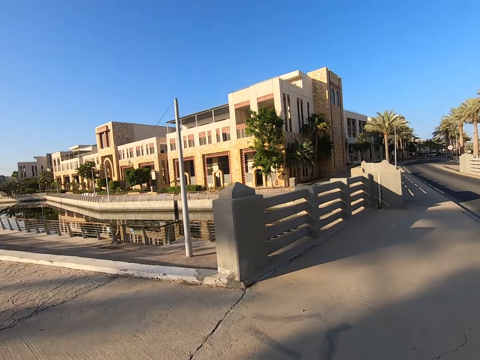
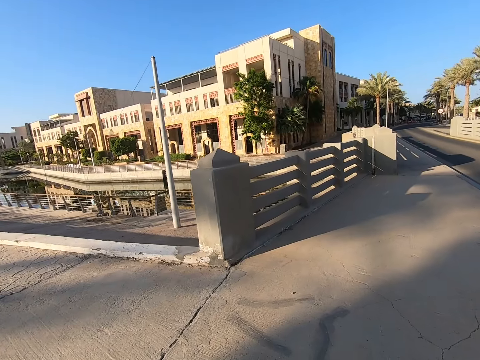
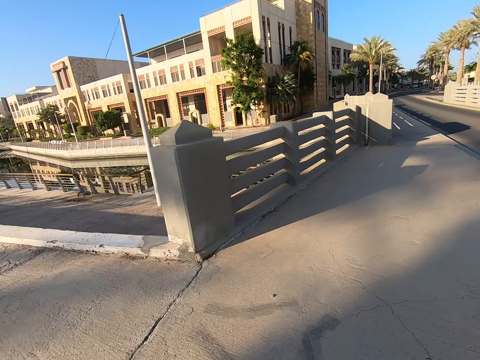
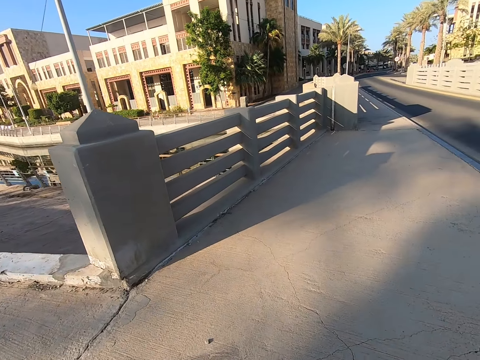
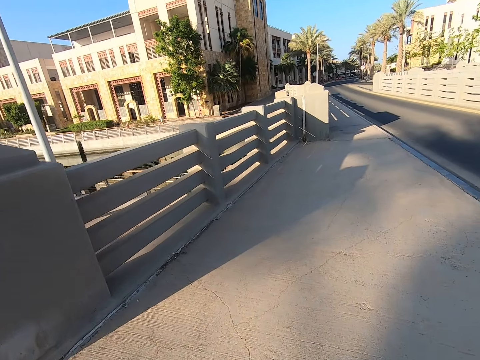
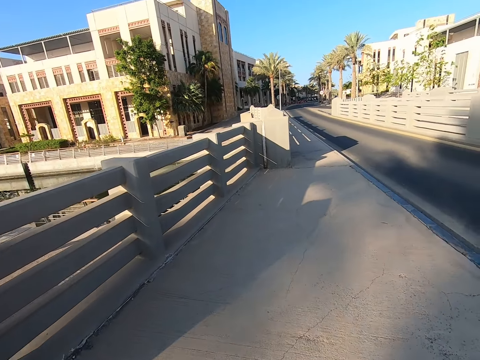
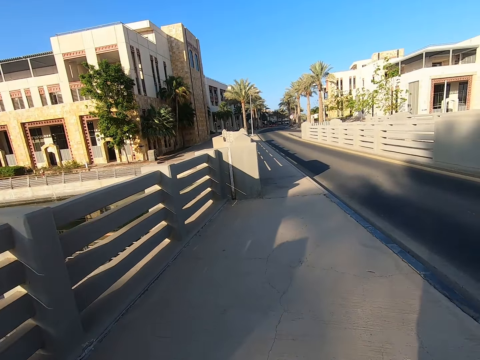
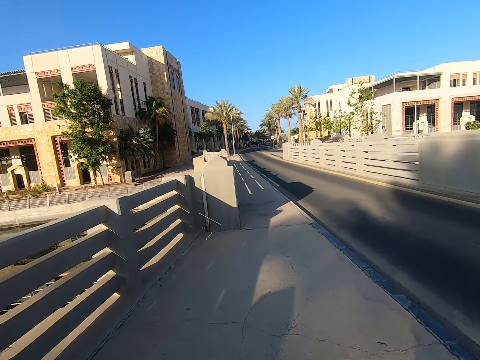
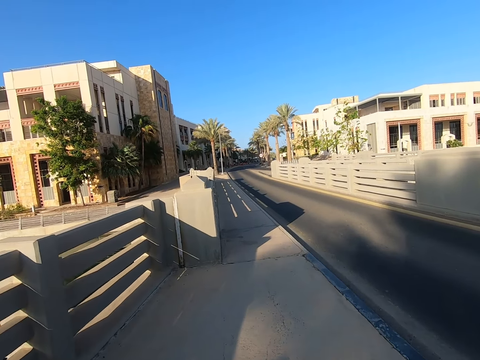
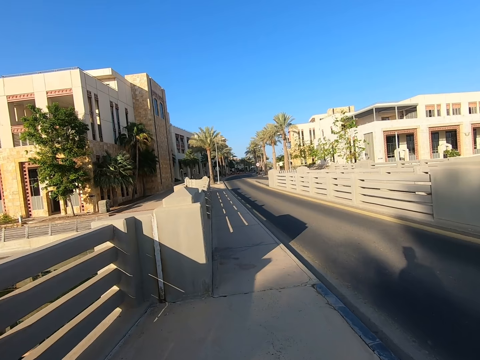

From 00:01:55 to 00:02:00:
The camera wearer walks on a sidewalk.

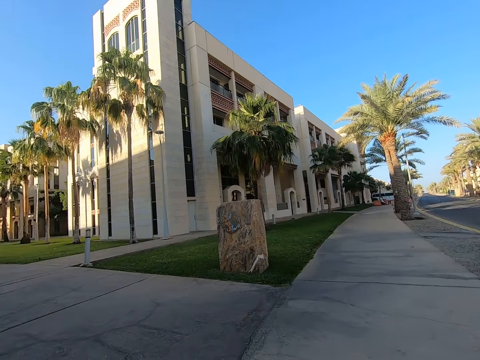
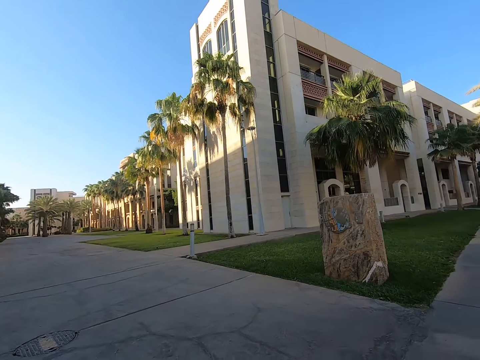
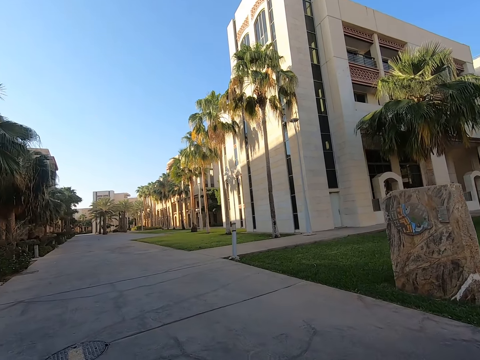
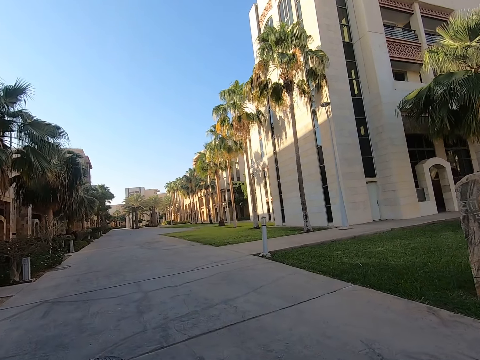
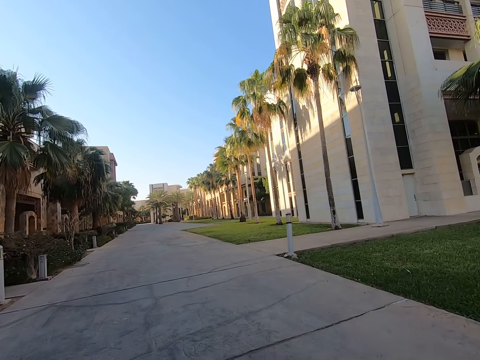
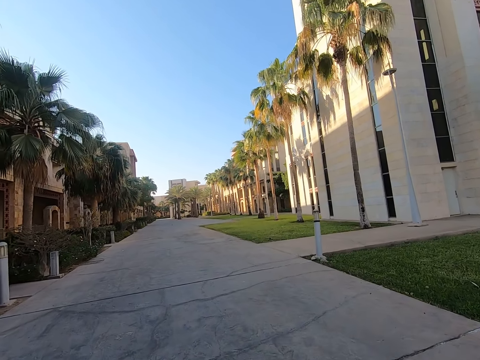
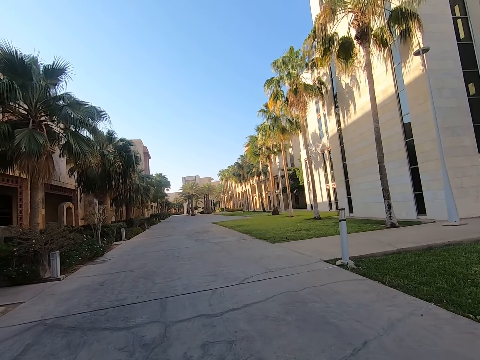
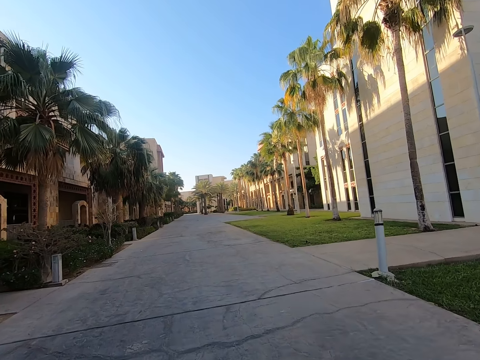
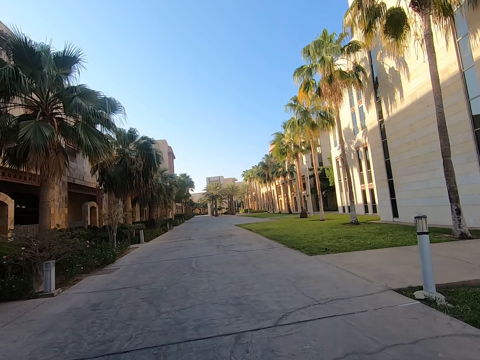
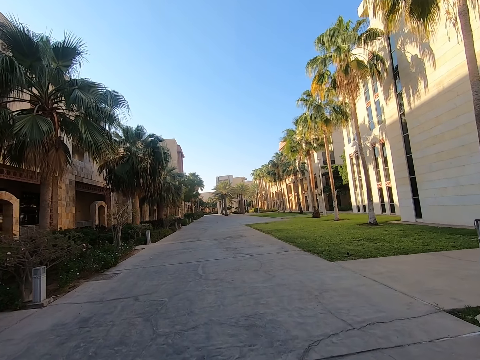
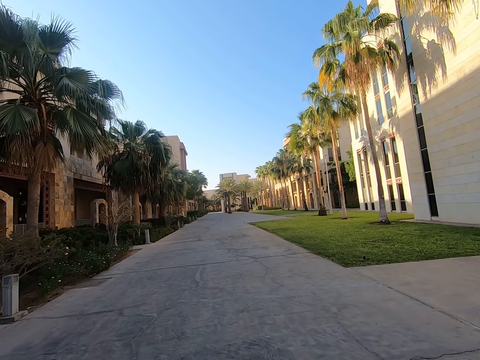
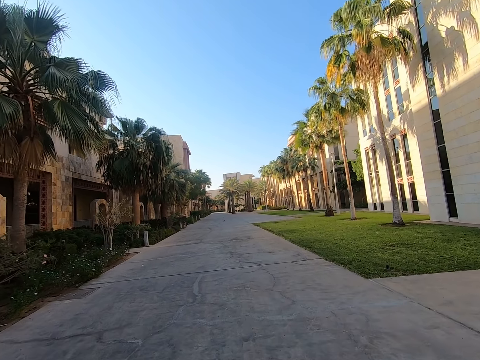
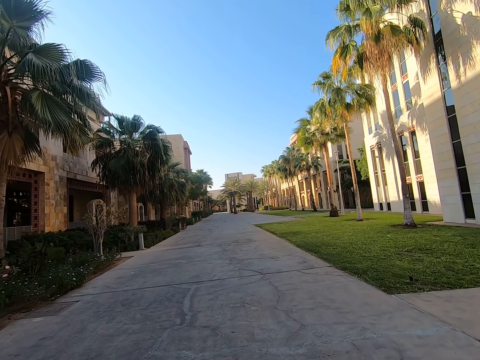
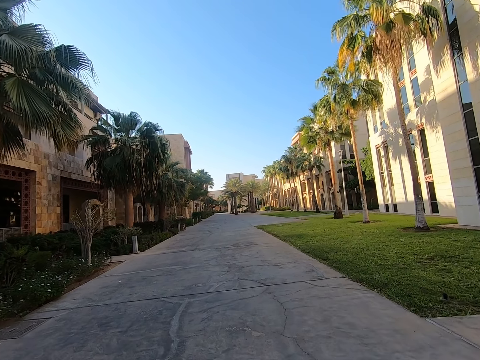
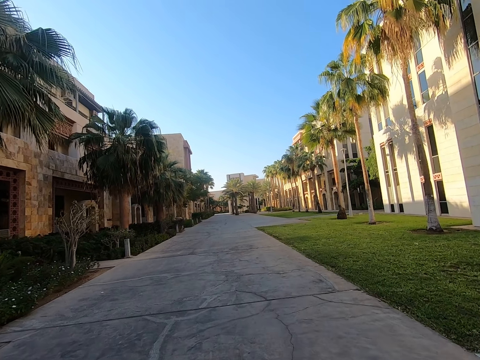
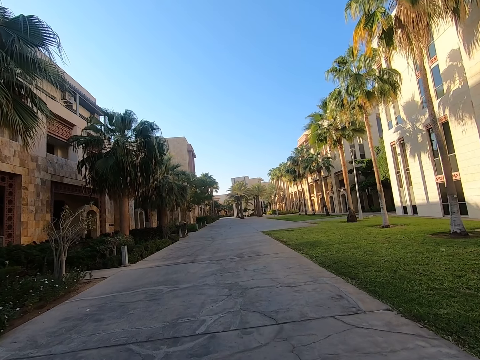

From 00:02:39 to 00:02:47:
The camera wearer takes a turn on his left. He walks on a driveway.

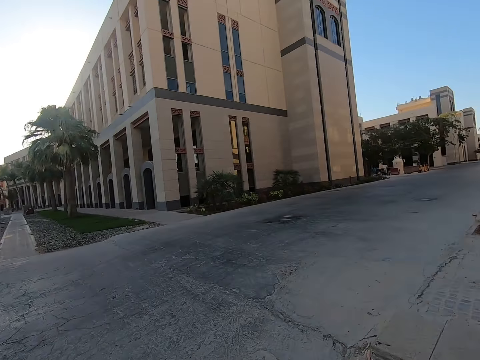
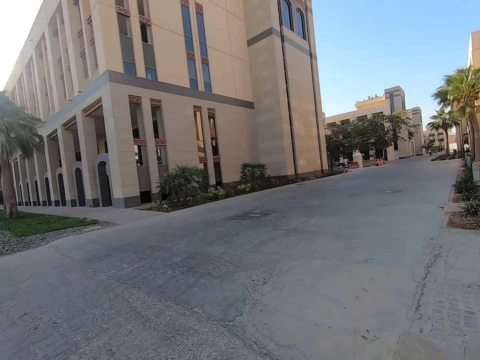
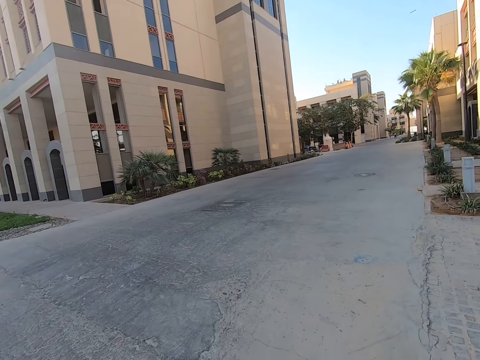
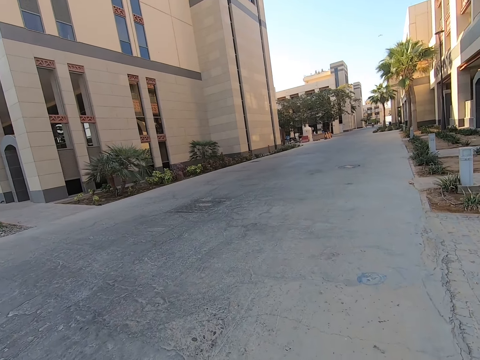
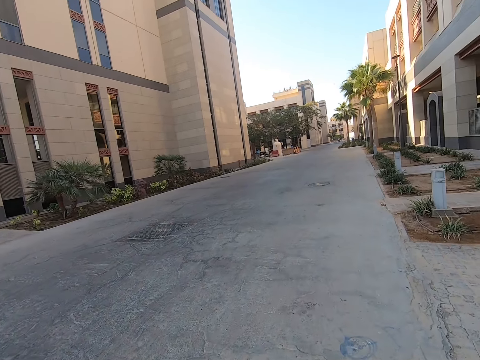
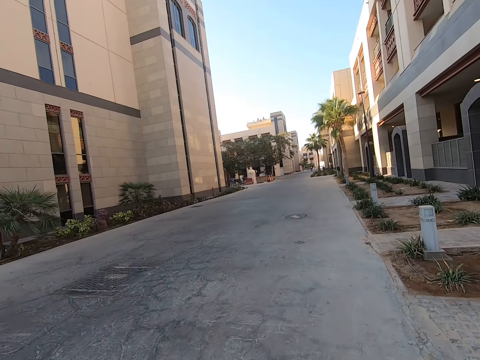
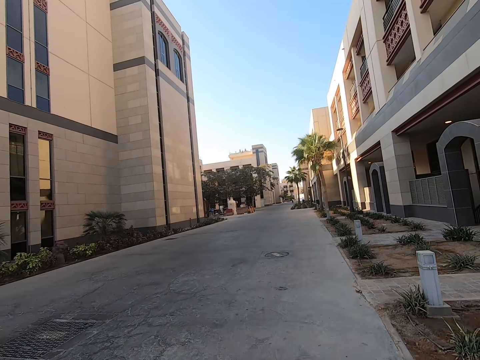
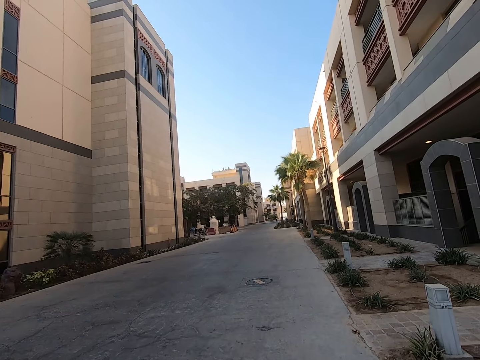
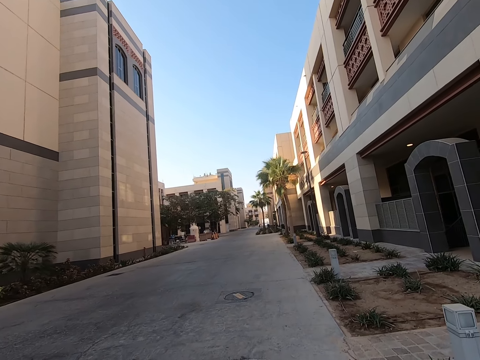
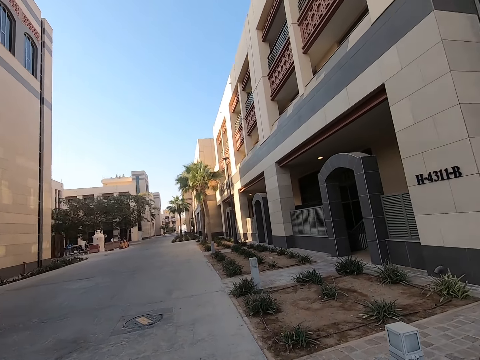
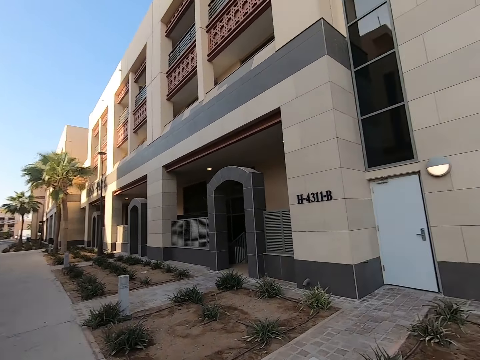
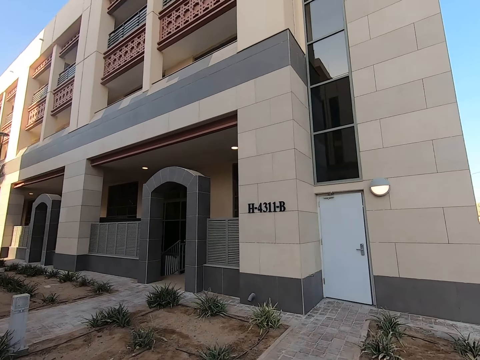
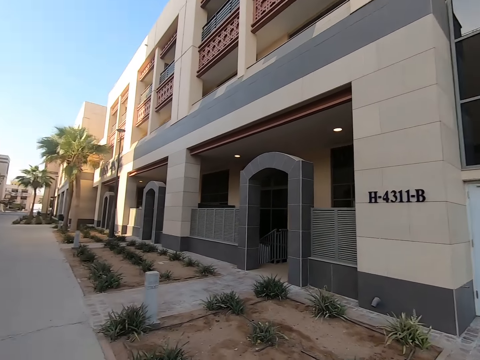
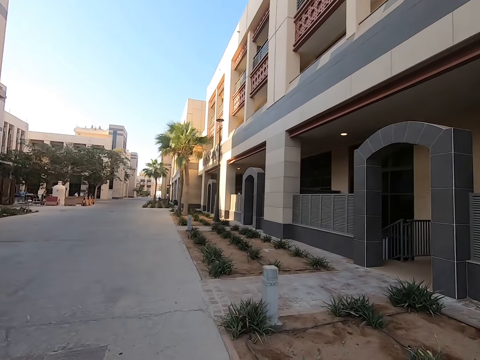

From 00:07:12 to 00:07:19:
The camera wearer takes a turn to his right.

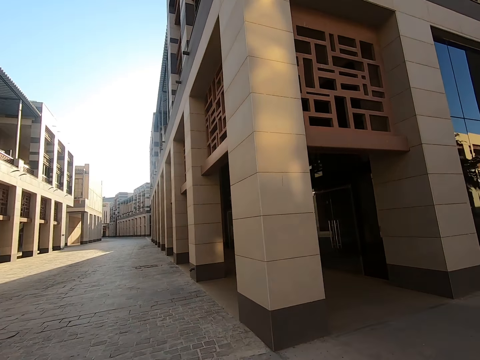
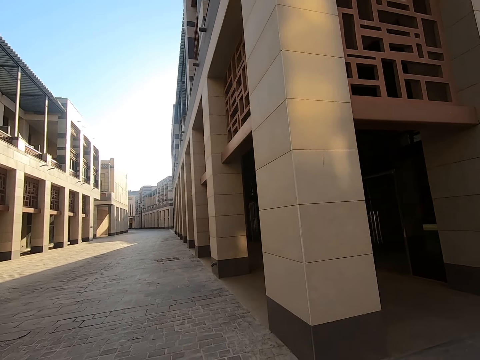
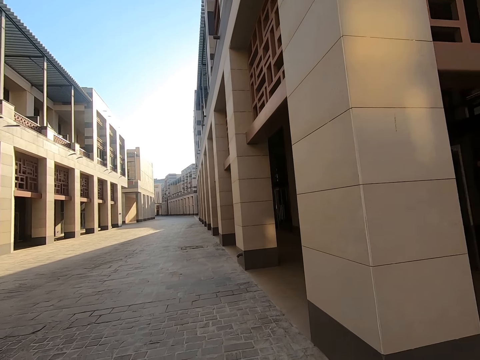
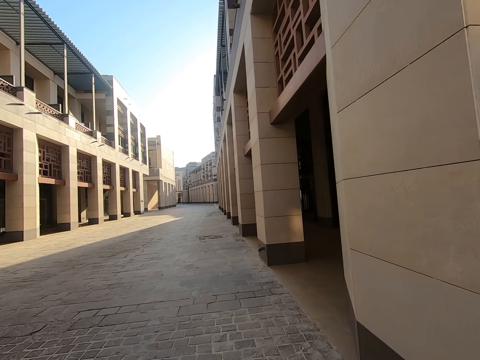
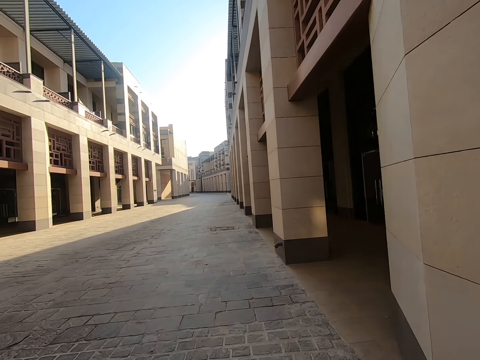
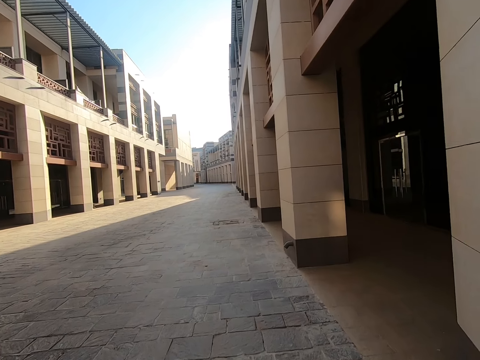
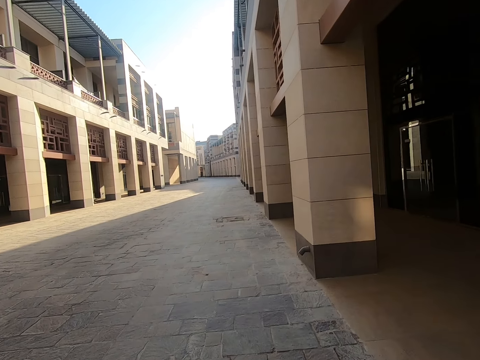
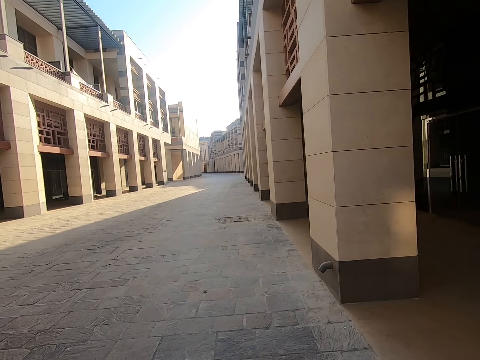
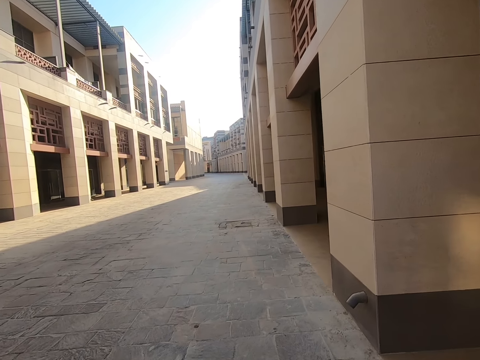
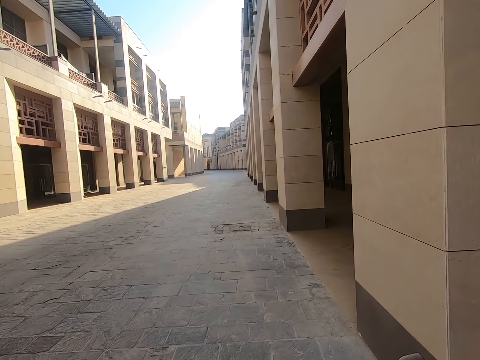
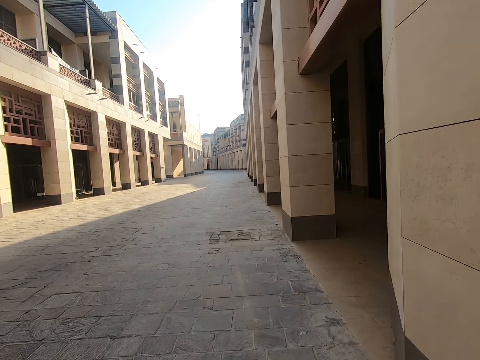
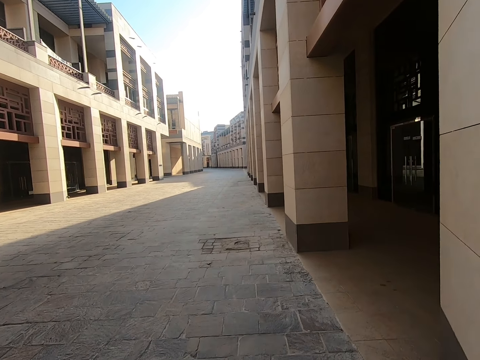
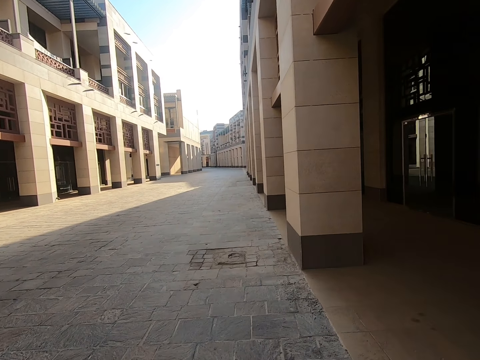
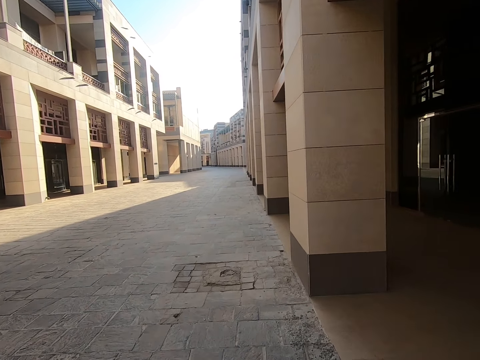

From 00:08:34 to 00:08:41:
The camera wearer takes a turn to his left.
